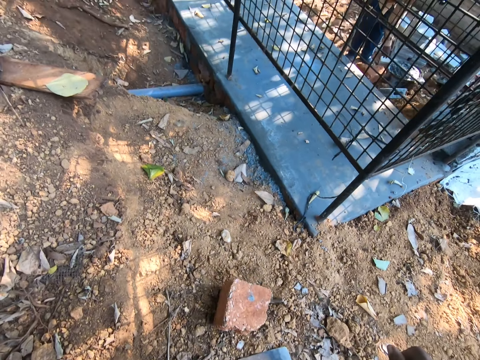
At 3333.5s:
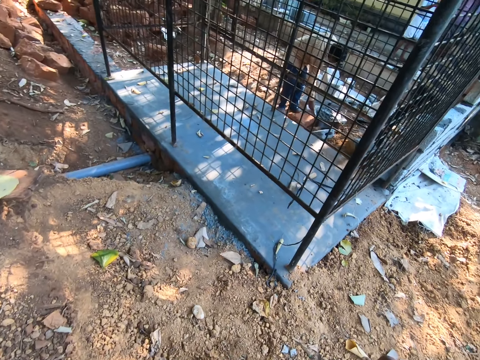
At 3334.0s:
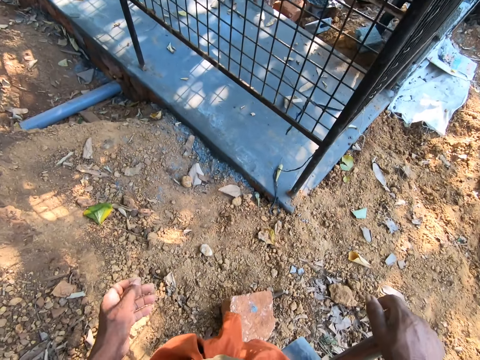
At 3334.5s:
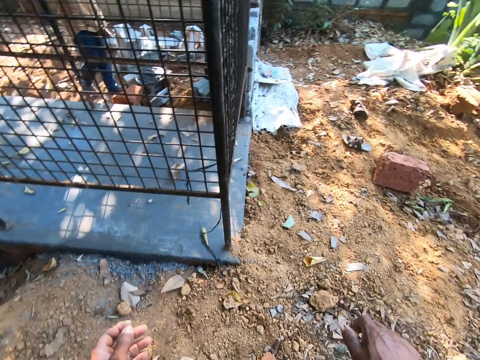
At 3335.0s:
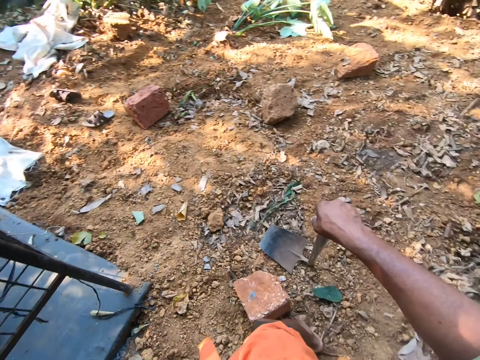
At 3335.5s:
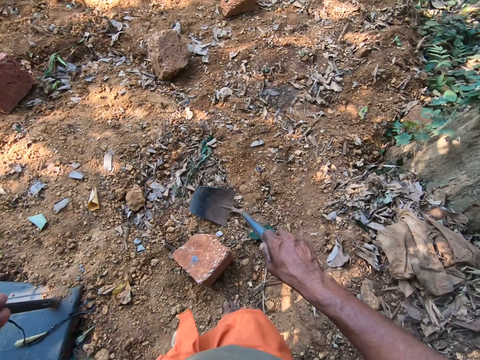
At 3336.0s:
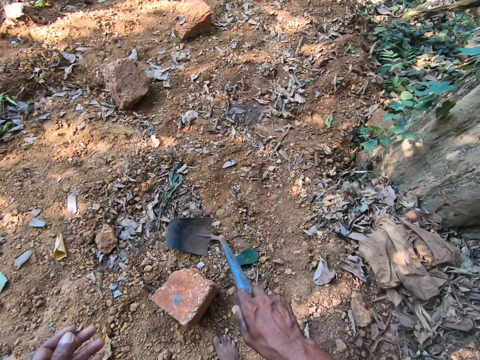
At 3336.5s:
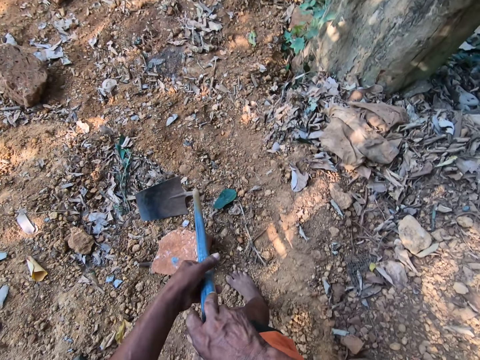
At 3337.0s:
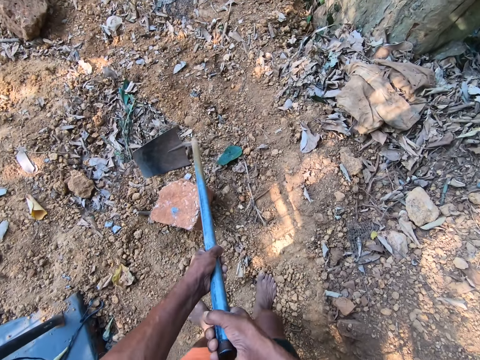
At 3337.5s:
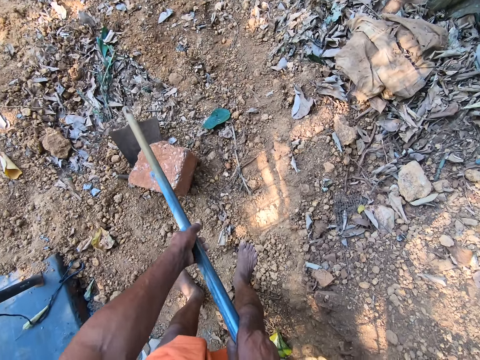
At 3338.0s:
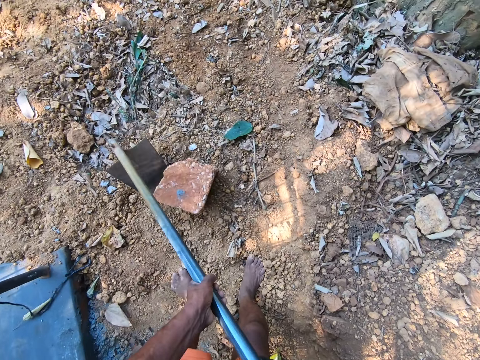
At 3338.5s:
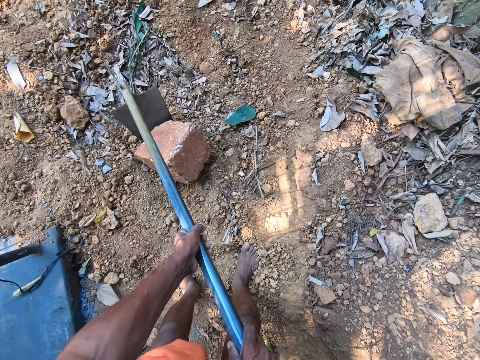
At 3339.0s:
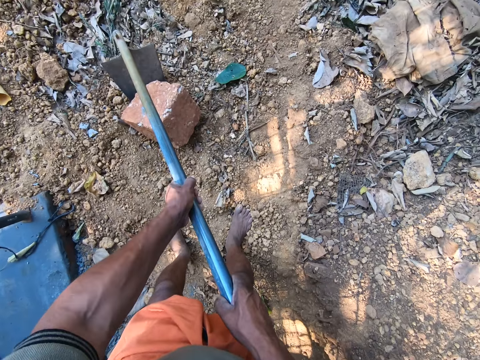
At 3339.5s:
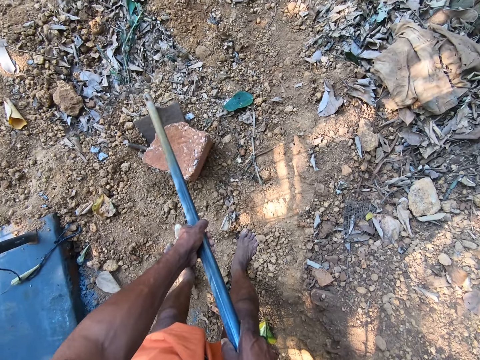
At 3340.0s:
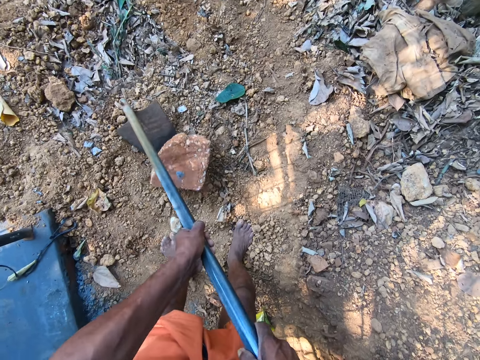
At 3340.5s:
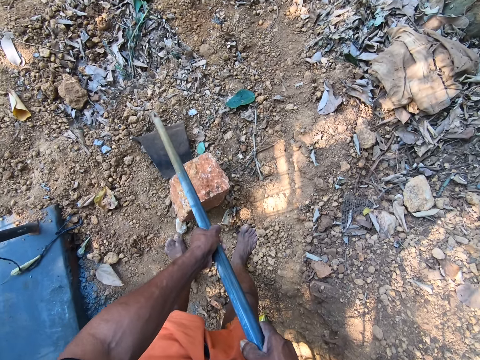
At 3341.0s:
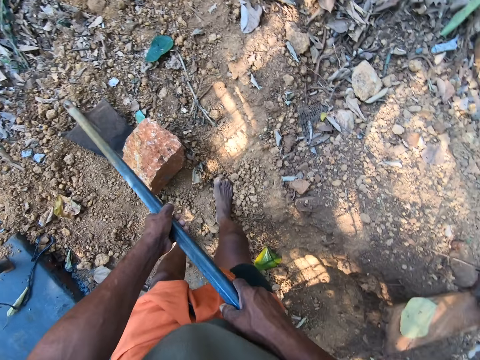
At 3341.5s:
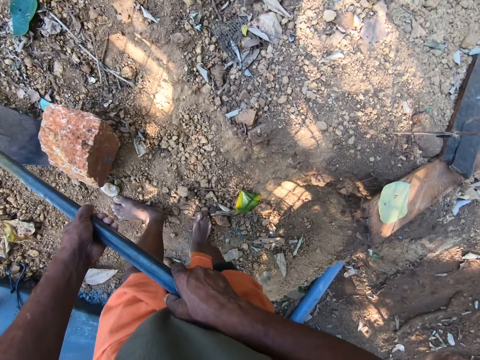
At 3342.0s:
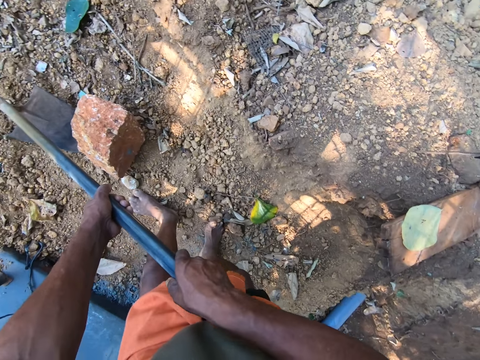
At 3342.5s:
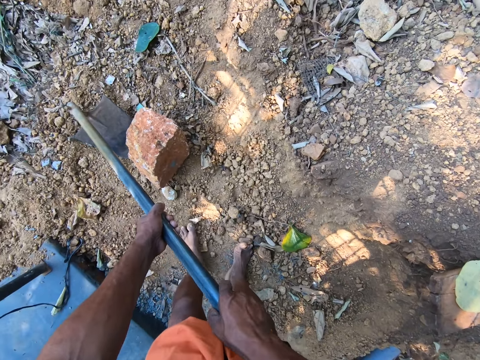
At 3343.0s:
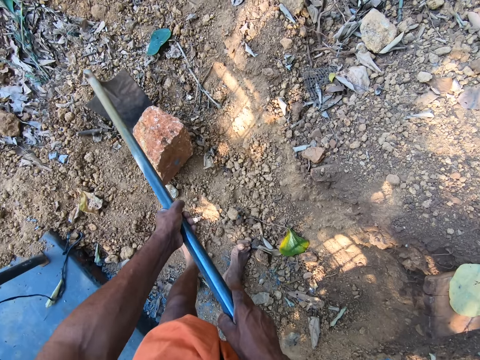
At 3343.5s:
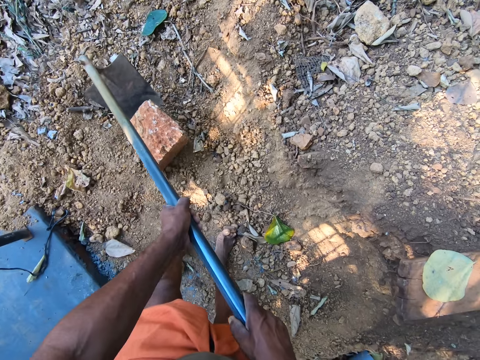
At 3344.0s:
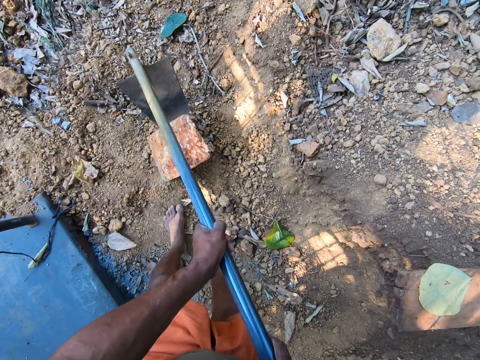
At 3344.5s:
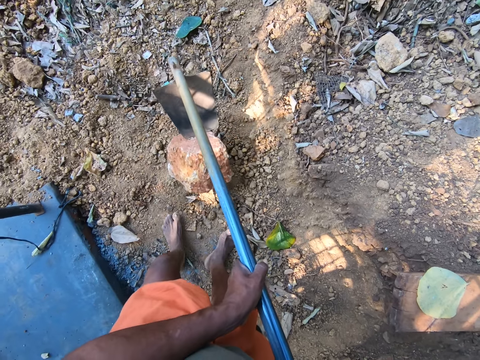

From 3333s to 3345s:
A man touches a metal bowl on the floor with his right hand. The camera wearer turns around. He holds the hoe in both hands. He moves the brick on the ground with the hoe in both hands.

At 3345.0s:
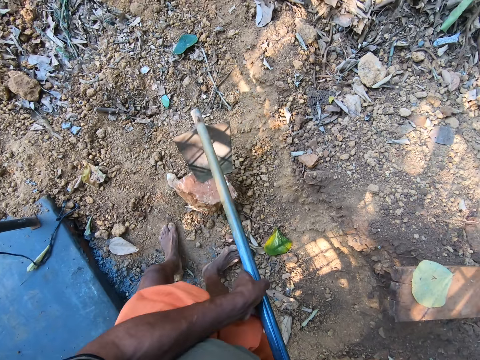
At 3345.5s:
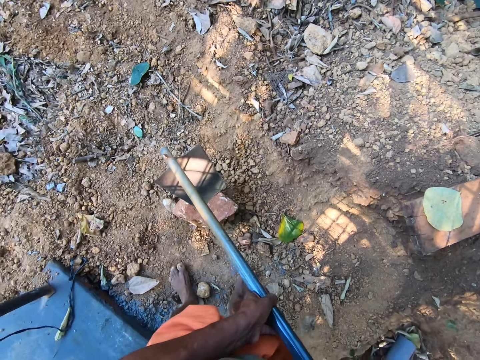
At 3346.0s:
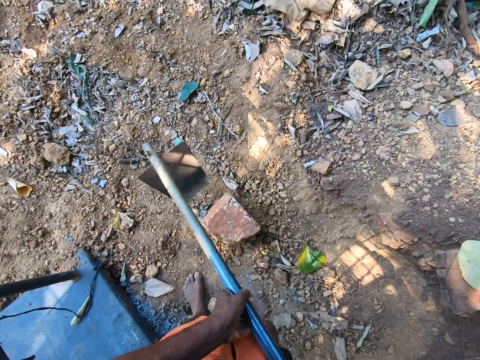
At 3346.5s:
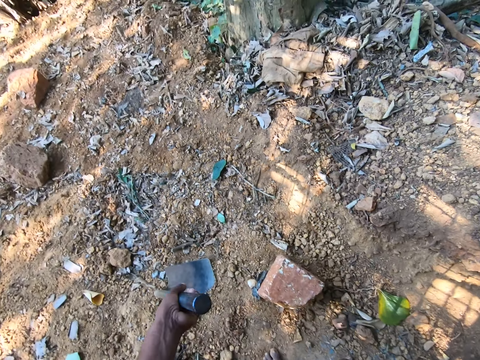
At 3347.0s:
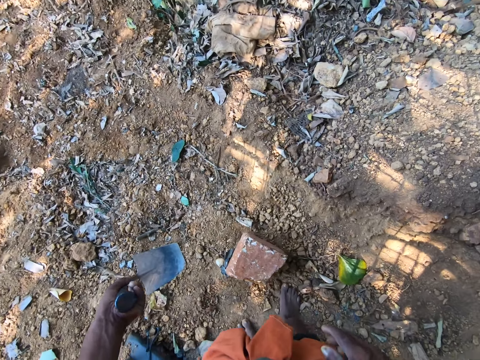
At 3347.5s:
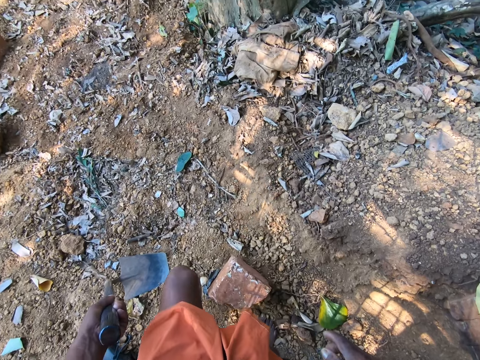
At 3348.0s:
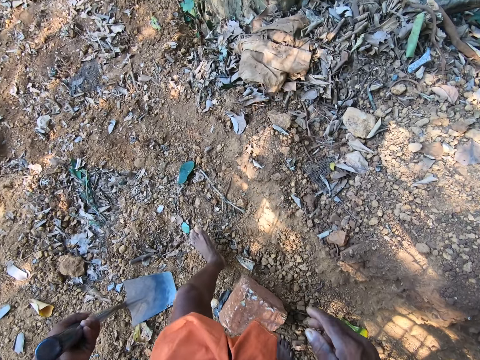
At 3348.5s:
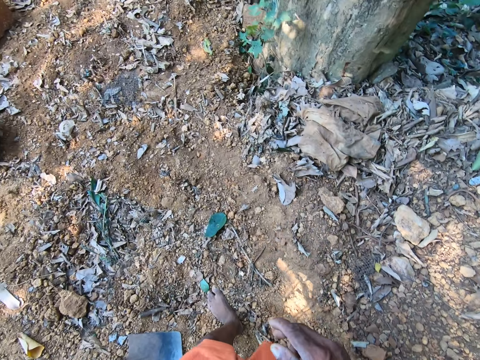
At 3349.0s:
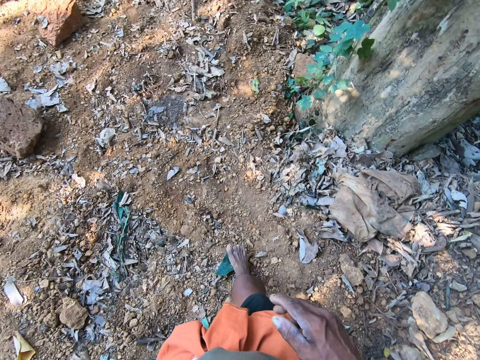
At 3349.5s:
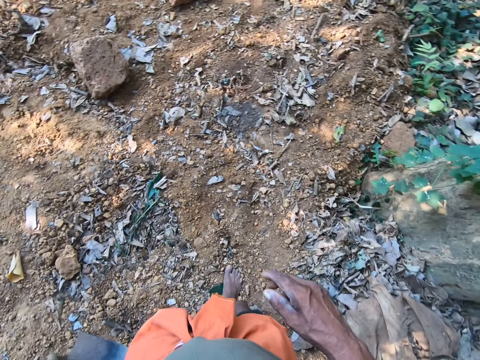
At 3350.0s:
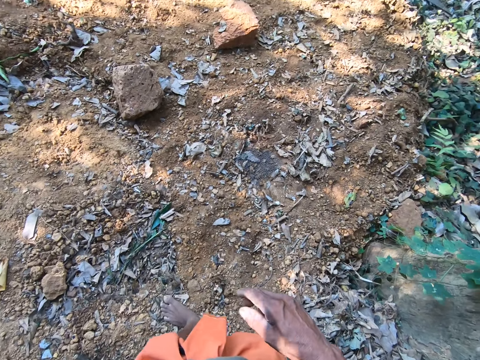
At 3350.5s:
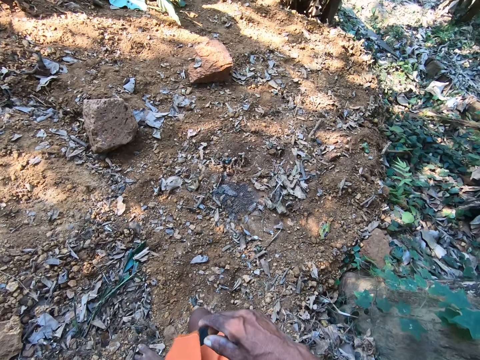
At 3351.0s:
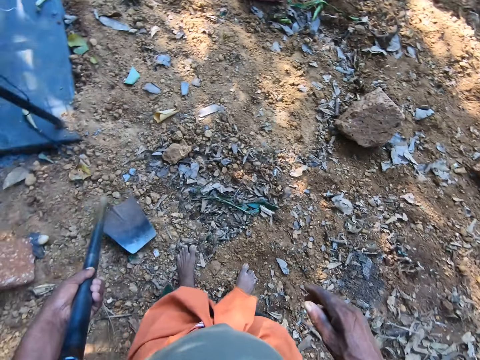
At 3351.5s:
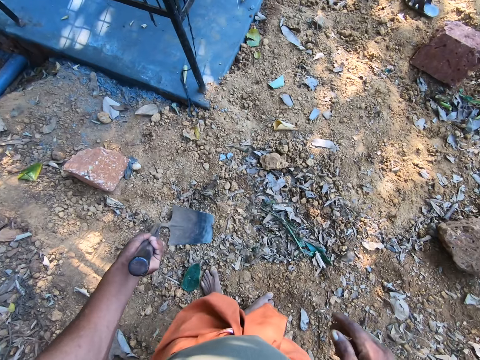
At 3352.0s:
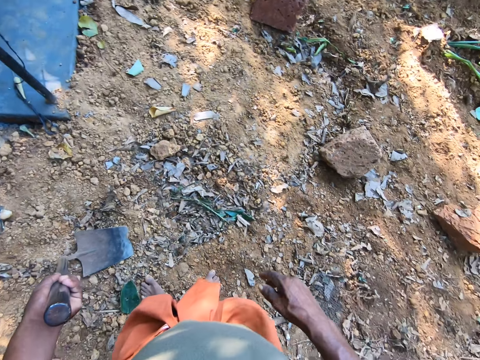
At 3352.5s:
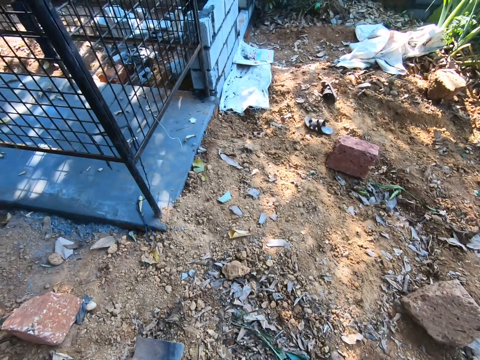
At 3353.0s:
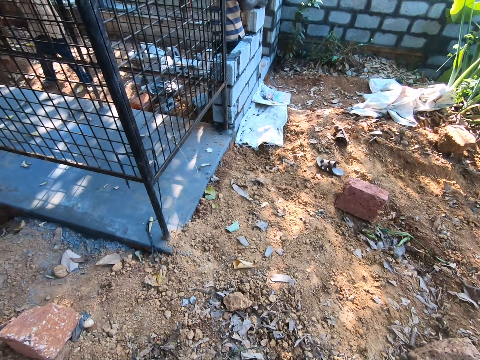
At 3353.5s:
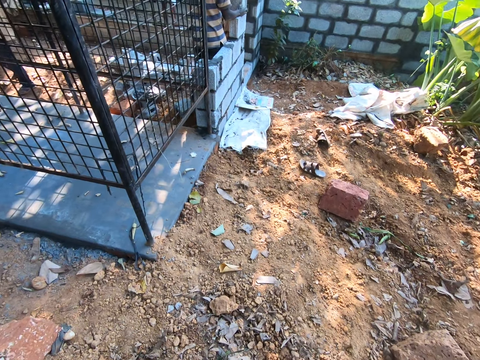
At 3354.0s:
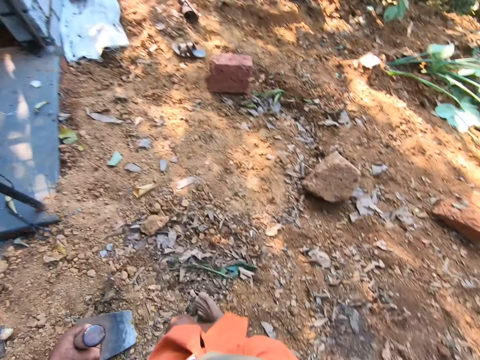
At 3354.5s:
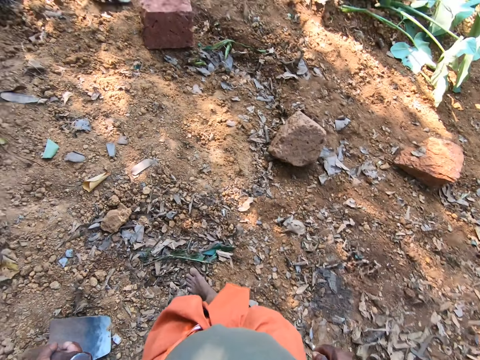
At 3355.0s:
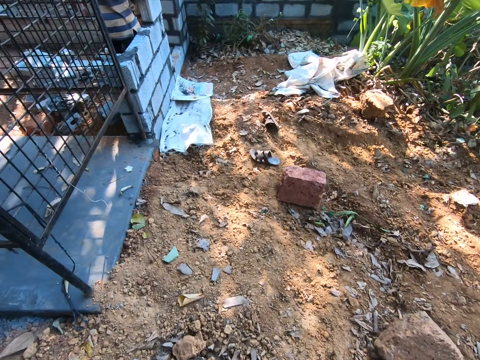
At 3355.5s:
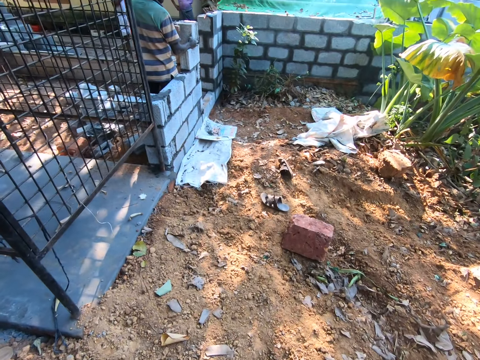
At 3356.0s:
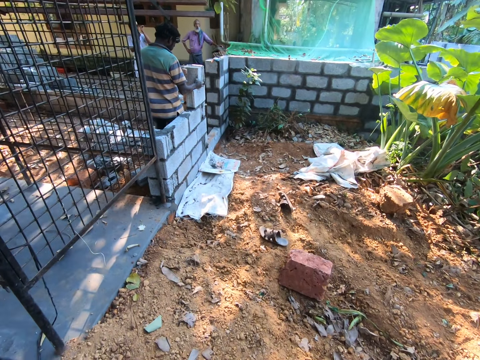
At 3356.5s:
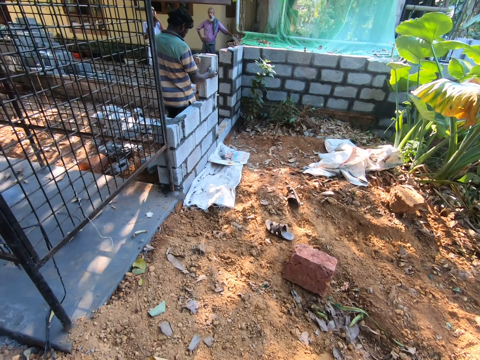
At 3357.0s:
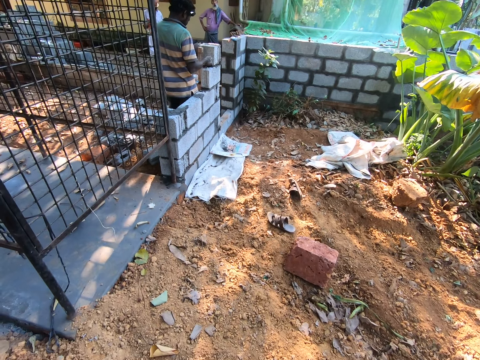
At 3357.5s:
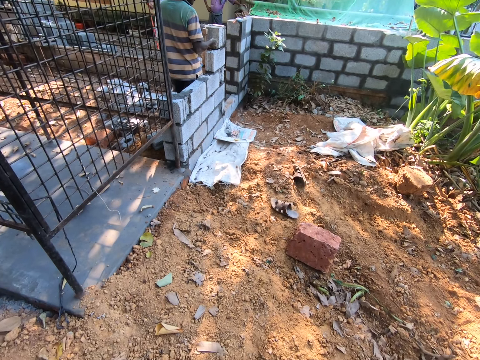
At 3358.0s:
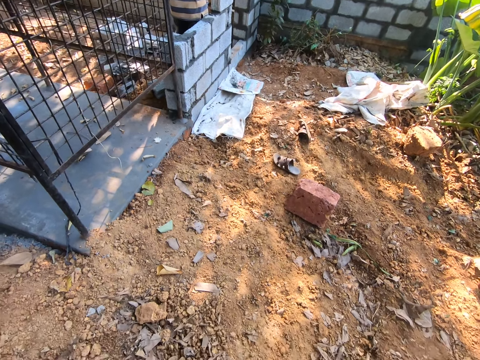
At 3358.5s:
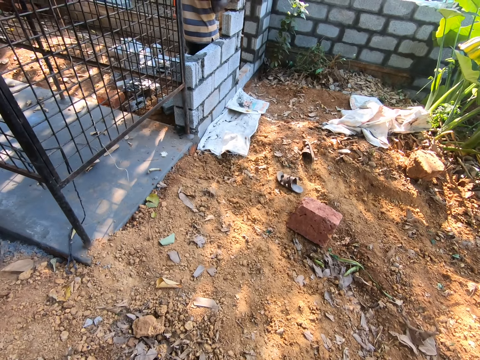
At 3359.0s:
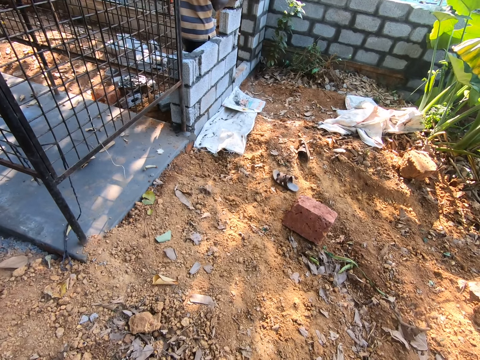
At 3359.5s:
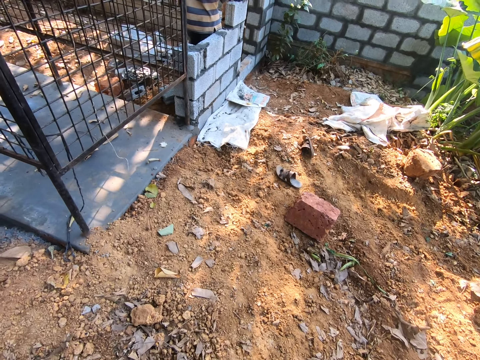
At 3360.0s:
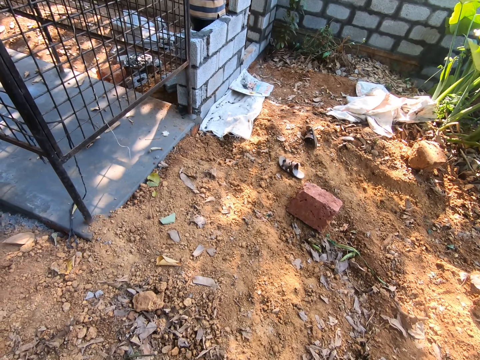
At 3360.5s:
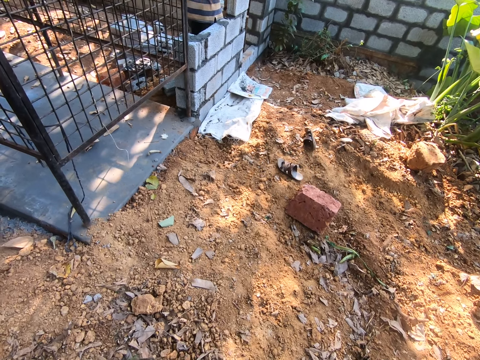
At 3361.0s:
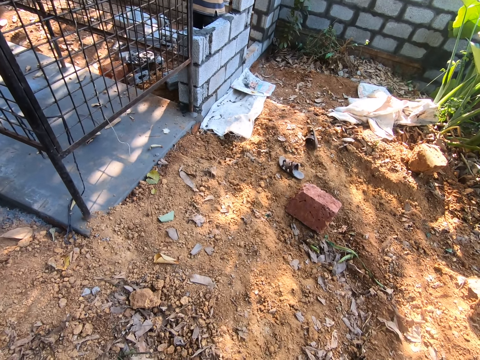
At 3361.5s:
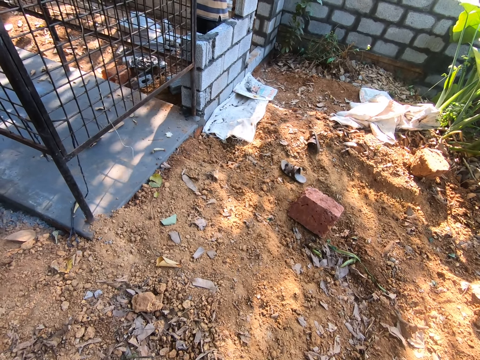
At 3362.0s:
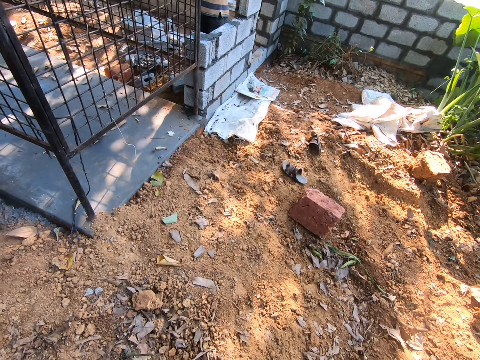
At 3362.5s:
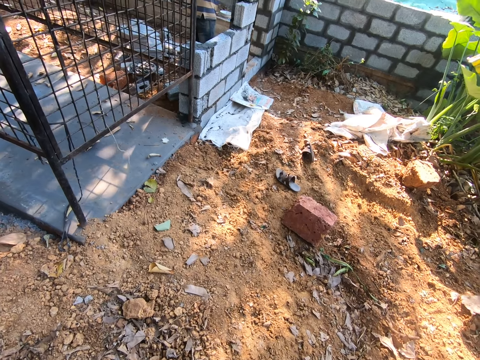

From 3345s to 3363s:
The camera wearer places the hoe on the ground with his left hand. He holds the hoe on the ground. He walks. He converses with a man and another man. He places the hoe on the ground with his left hand. He looks around. A third man touches a brick wall with his right hand. The camera wearer looks at the colleagues. A man converses to the colleagues.
